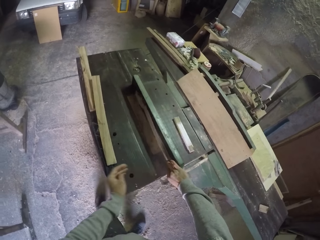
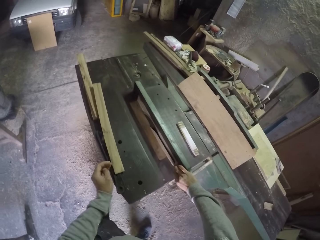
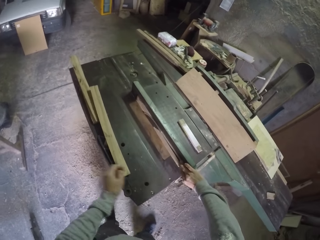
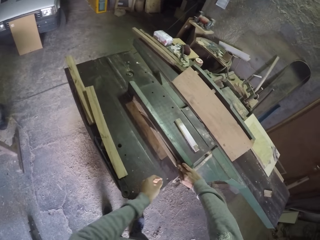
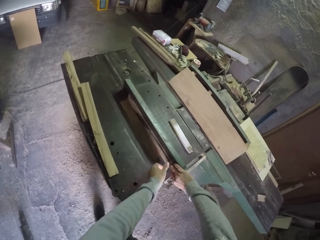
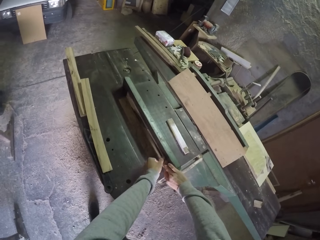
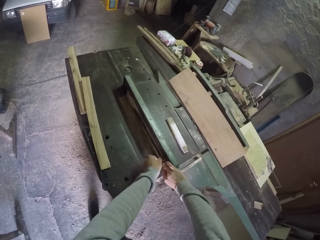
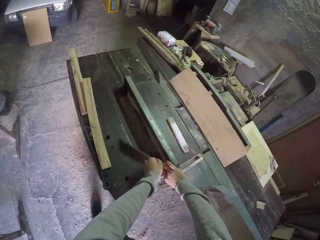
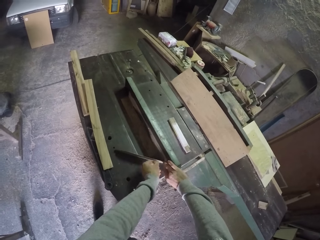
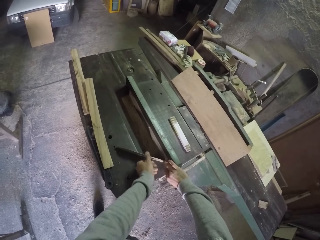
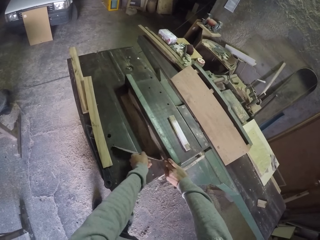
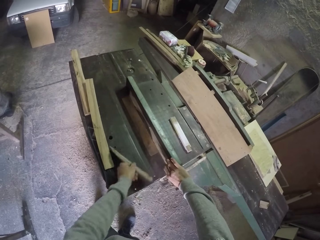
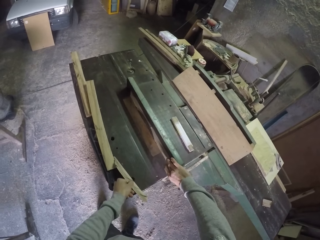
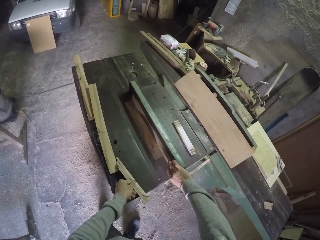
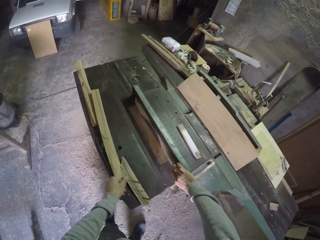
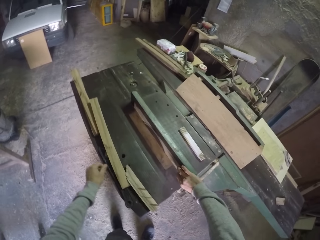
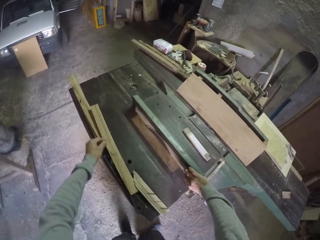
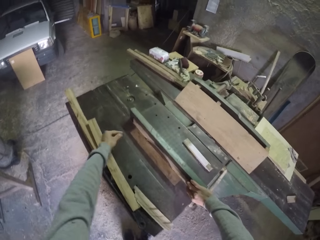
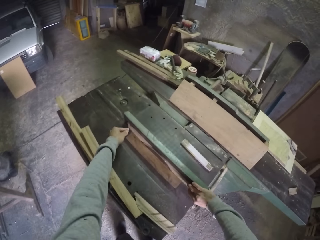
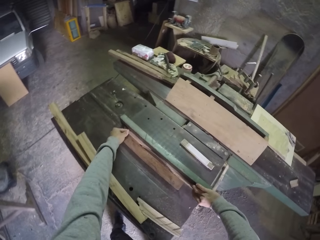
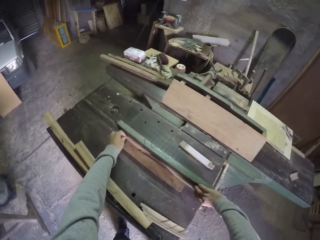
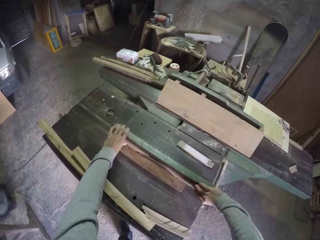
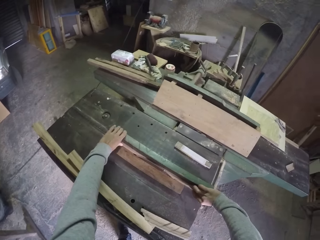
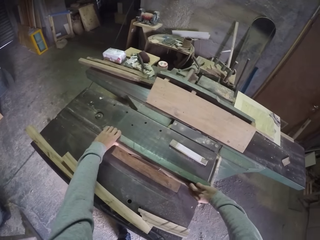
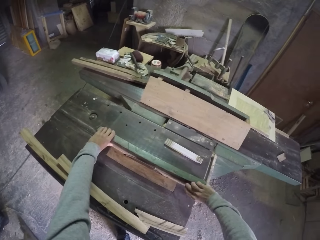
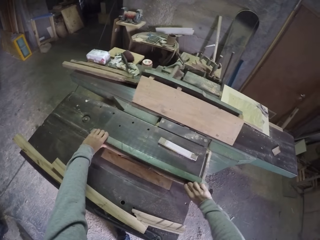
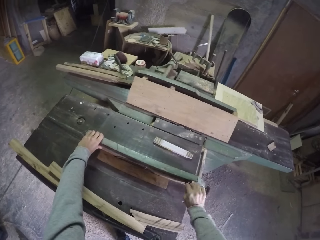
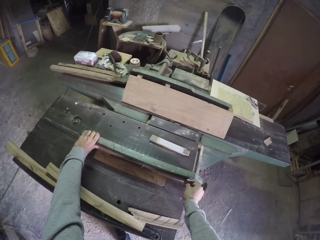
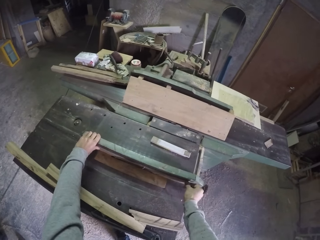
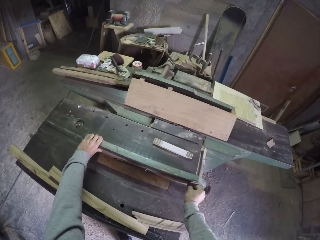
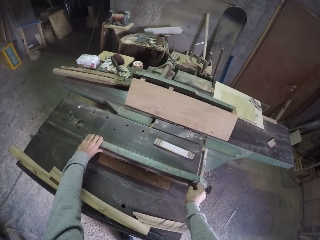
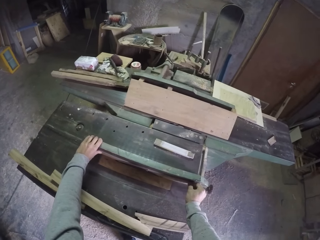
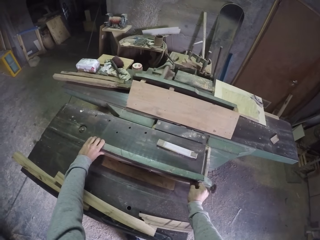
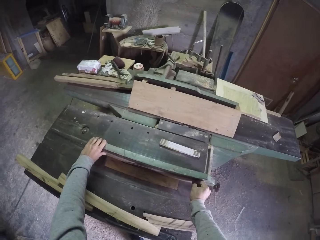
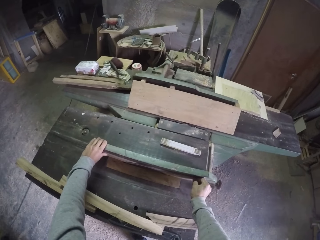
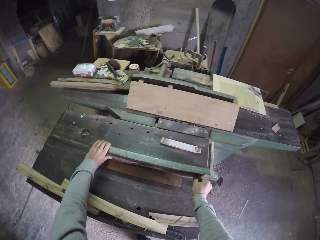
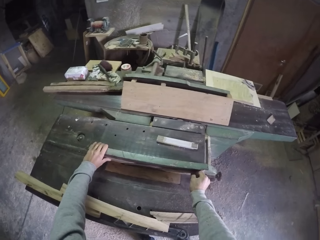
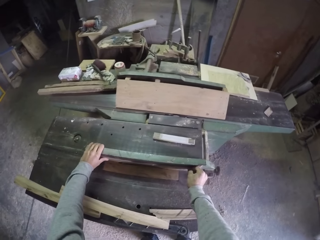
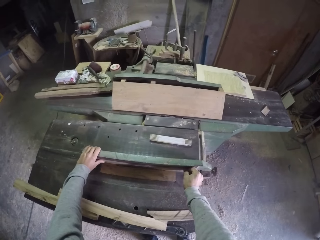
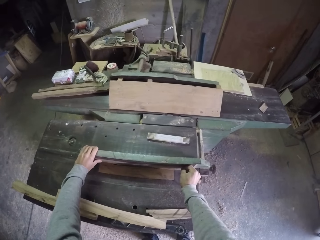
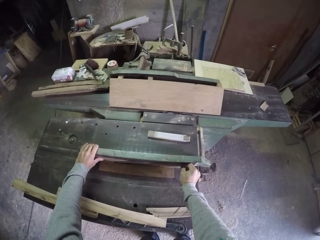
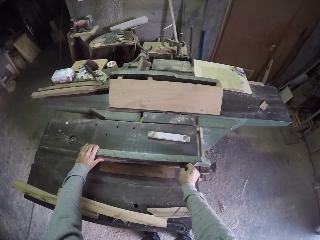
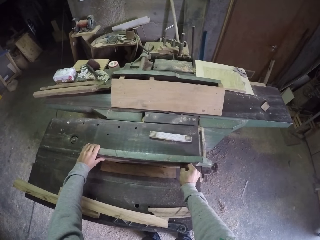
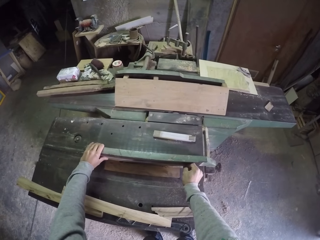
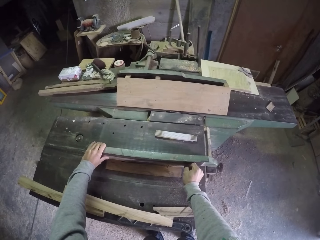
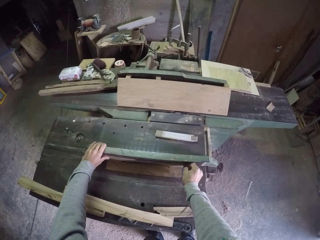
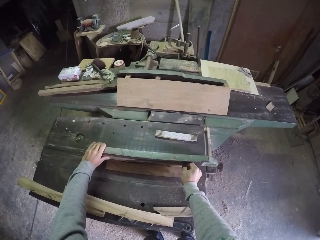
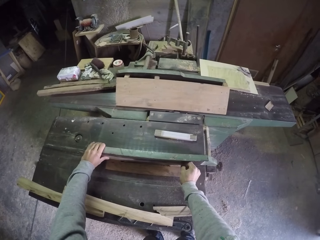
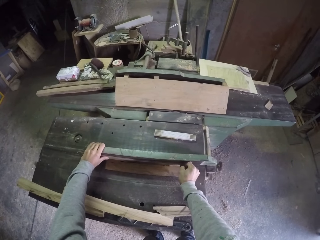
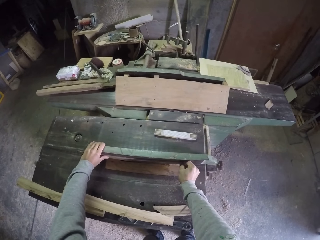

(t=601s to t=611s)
The camera wearer picks a wood from the work bench with his left hand. He drops the wood in his left hand on the work bench. He touches the wood on the work bench with his left hand. He holds the top of the work bench with his left hand. He cuts the wood with the table saw. He pushes the wood across the saw with his right hand.

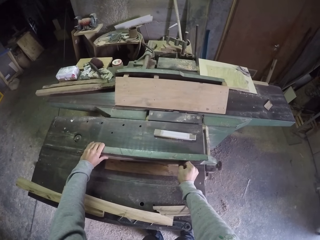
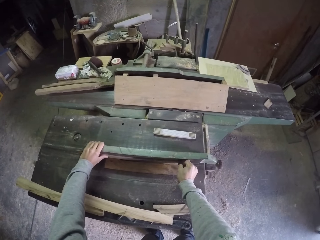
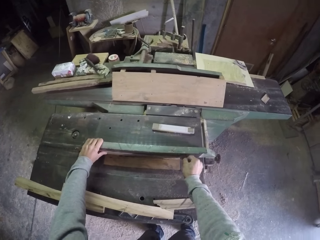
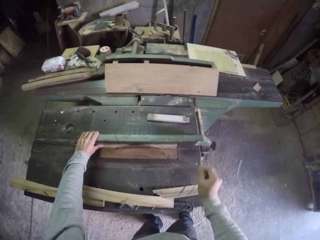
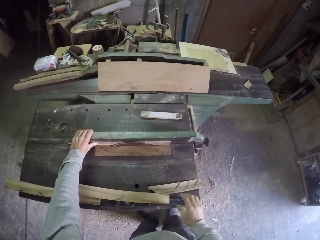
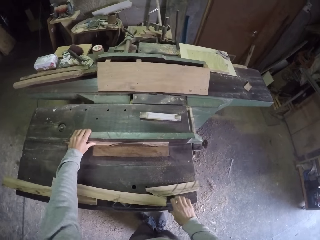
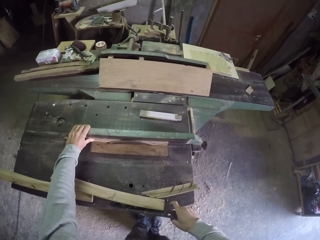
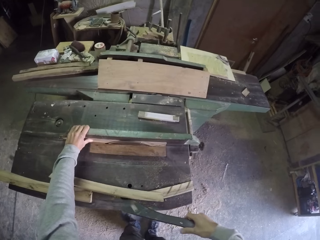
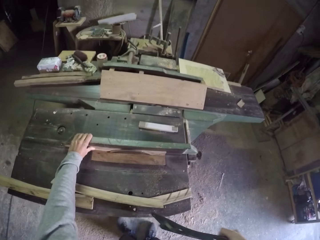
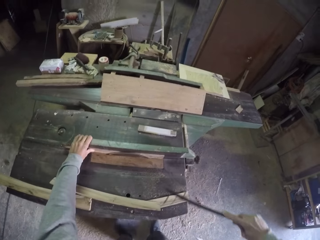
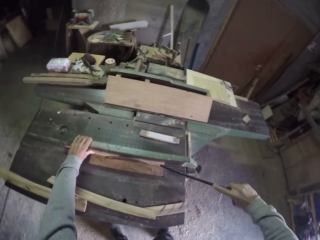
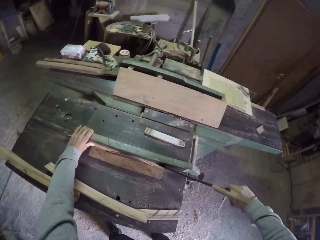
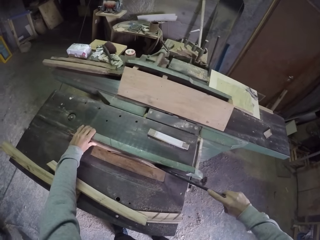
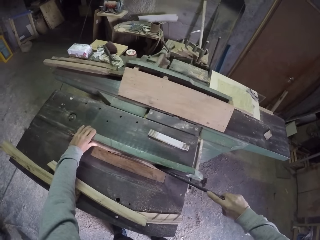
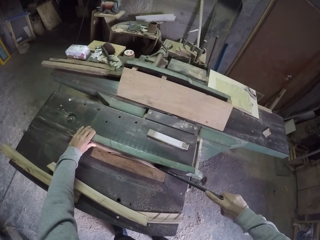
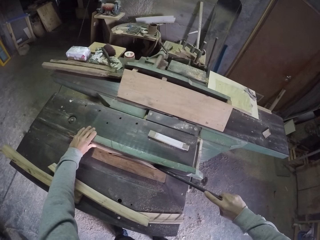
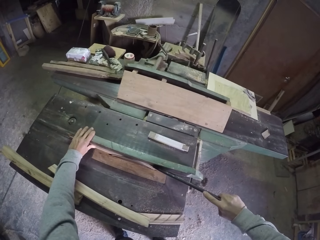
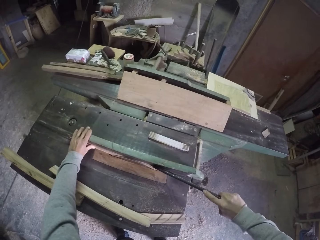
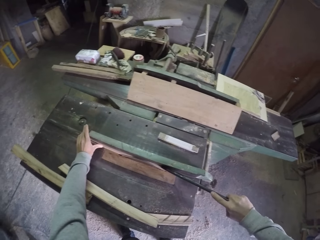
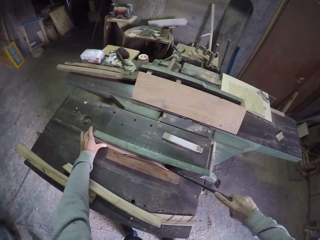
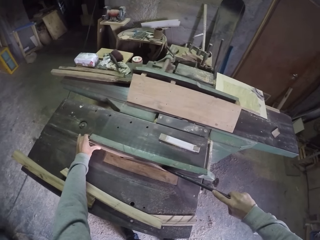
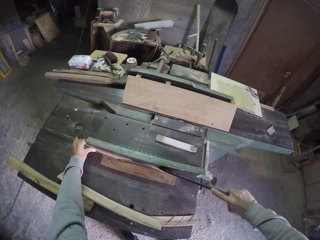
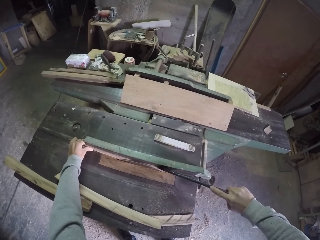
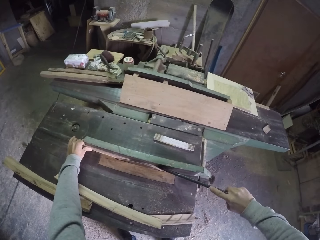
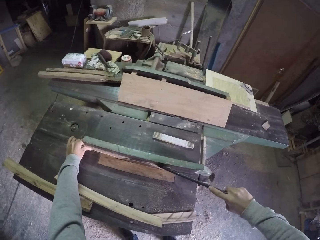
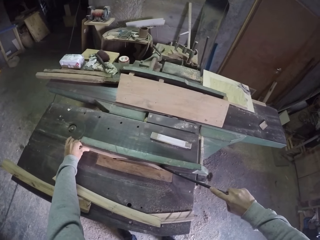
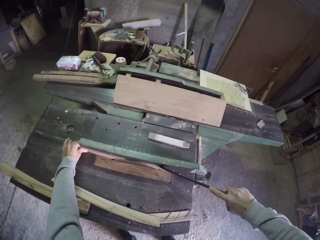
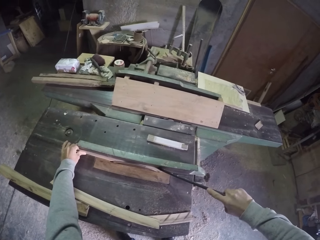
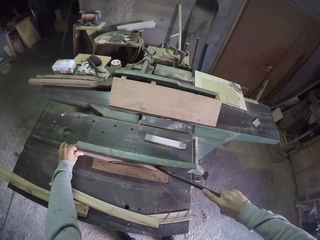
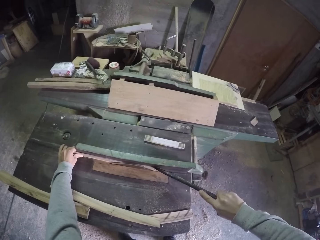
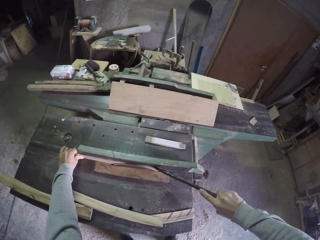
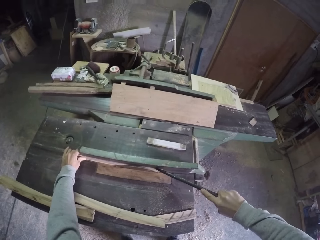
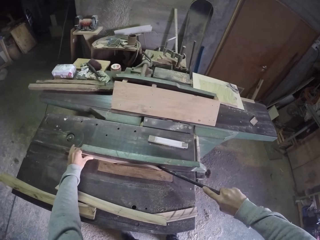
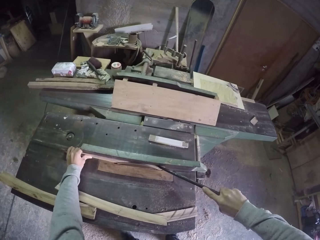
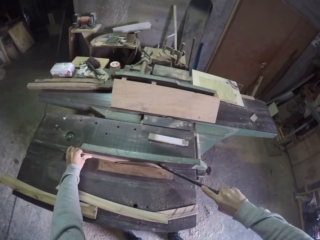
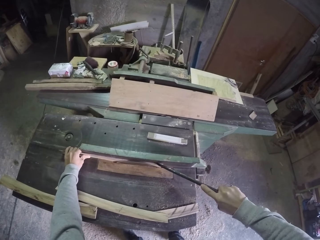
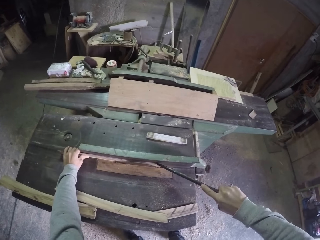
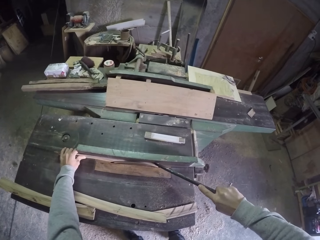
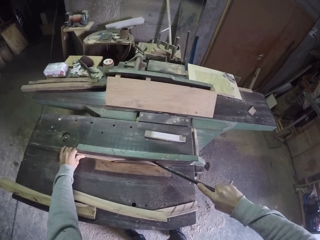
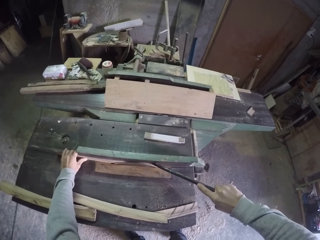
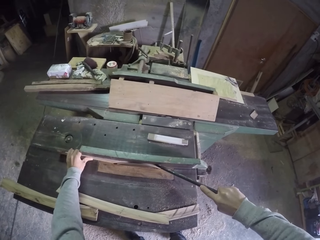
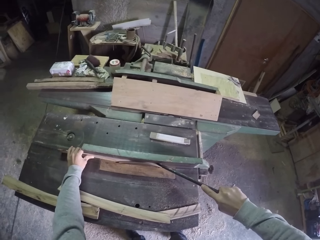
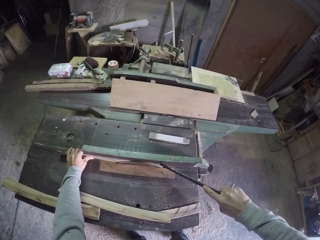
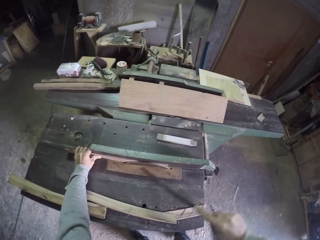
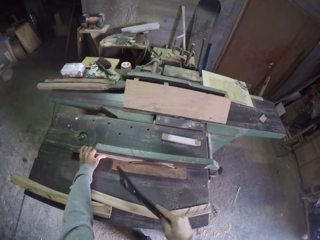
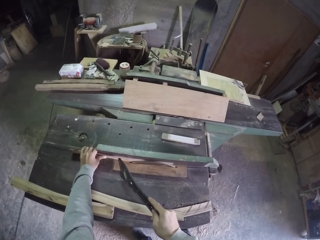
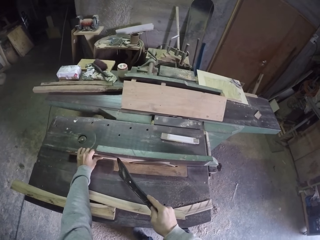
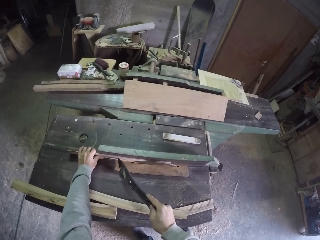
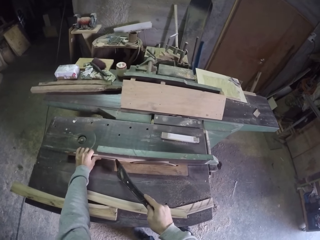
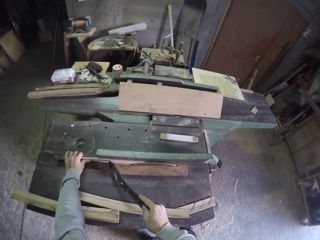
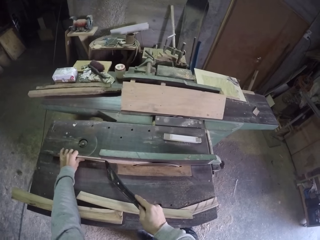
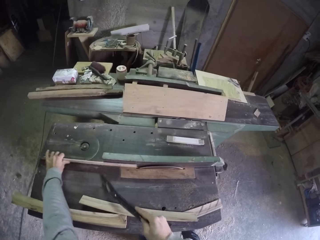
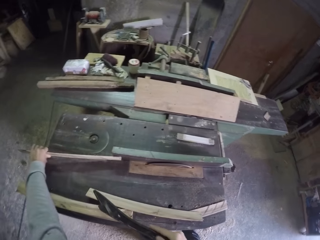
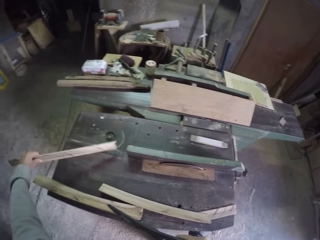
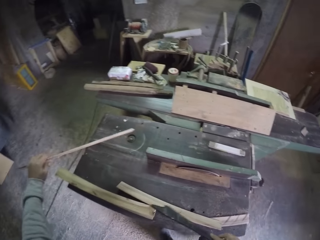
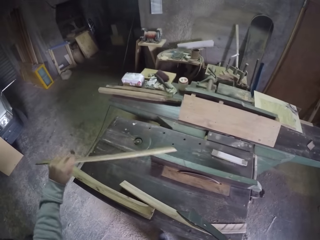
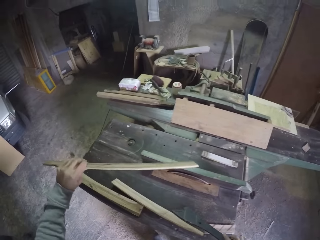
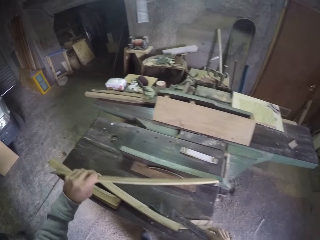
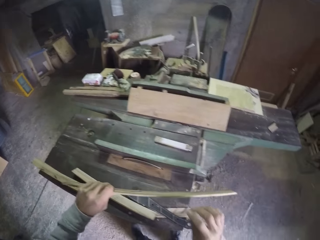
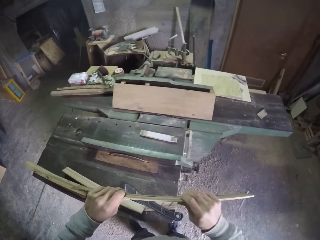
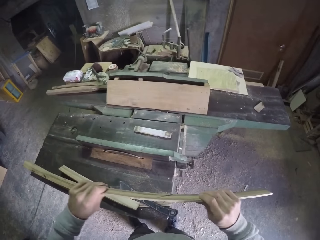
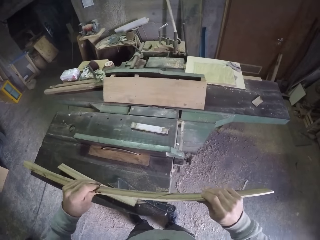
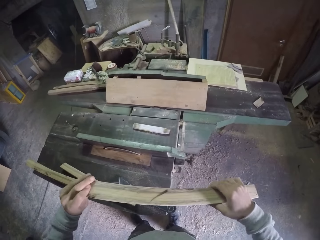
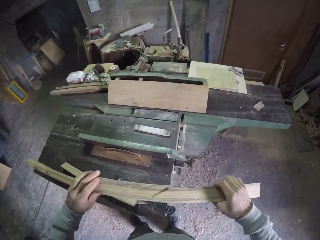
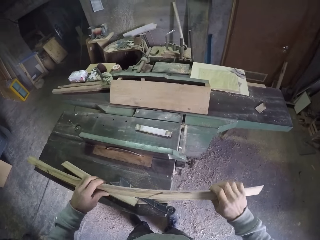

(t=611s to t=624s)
The camera wearer picks the metal from the work bench with his right hand. He pushes the wood with the metal in his right hand. He pulls the wood with his left hand. He removes the wood from the table saw. He drops the metal in his right hand on the work bench. He holds the wood in his left hand with both hands and turns the wood in his hands.
